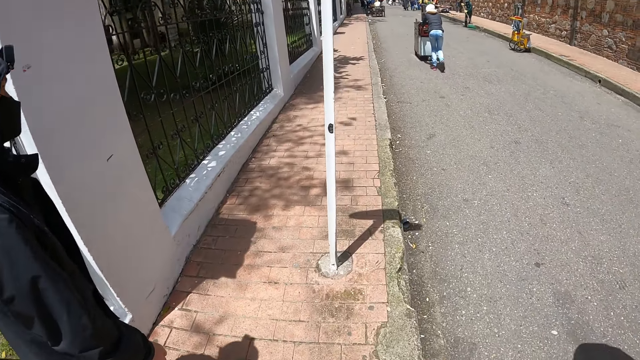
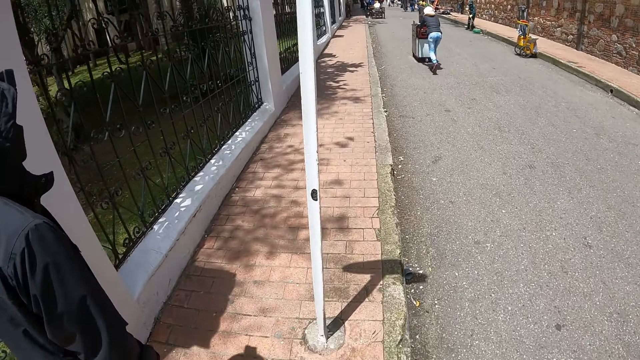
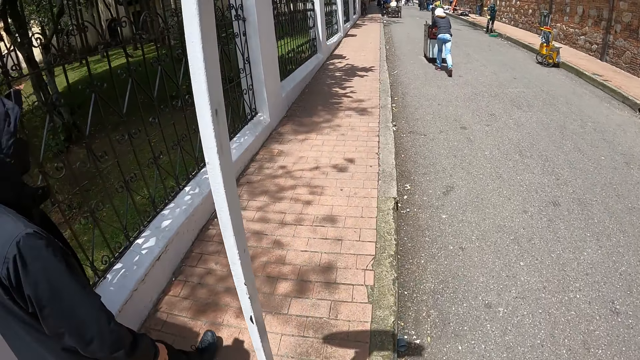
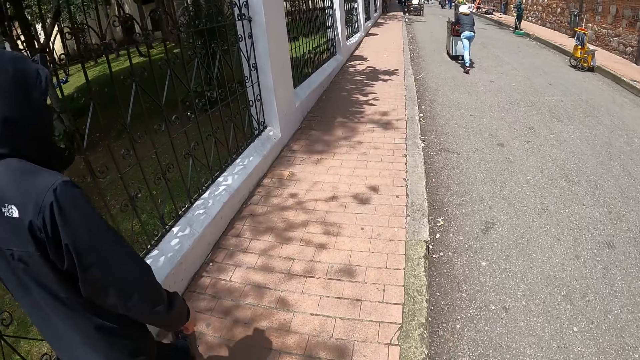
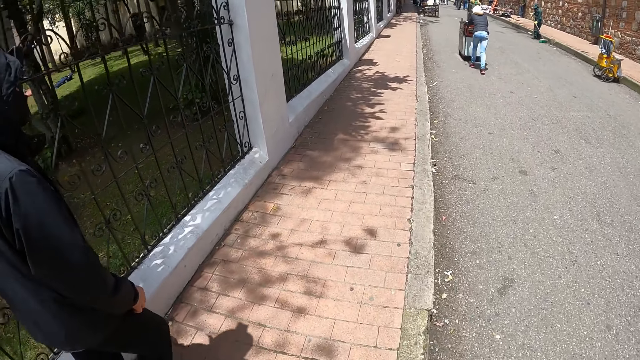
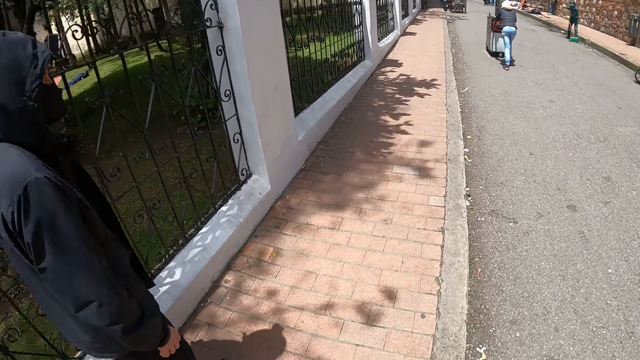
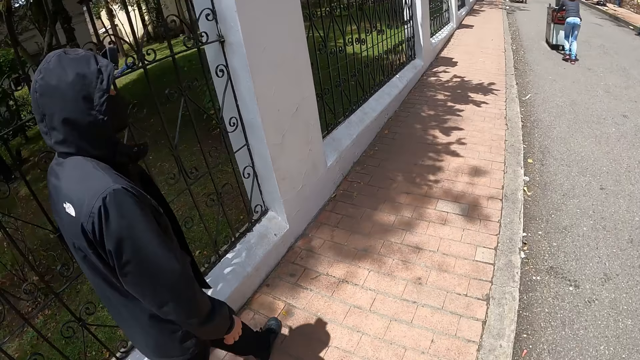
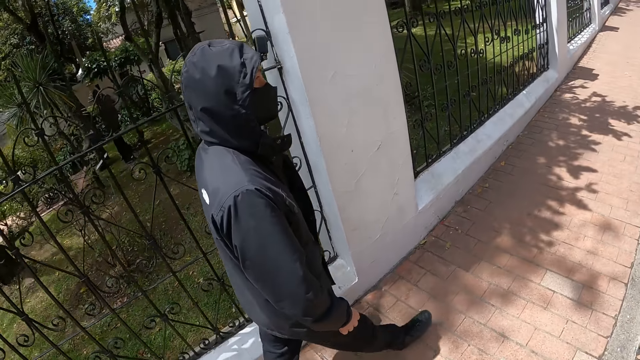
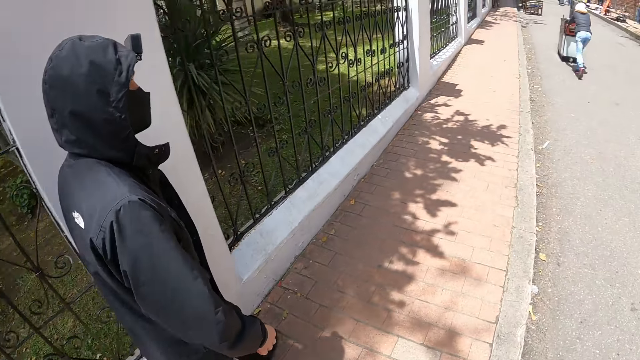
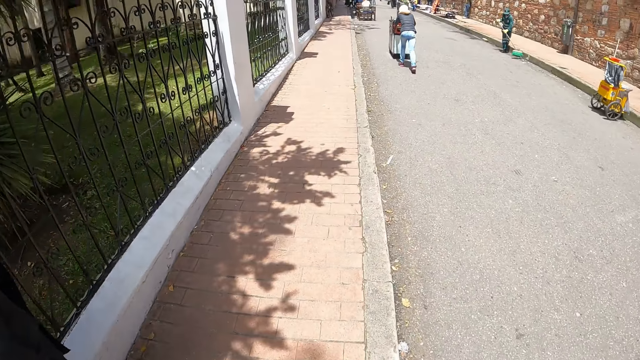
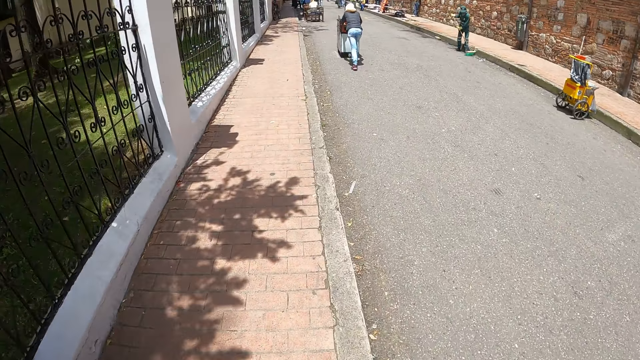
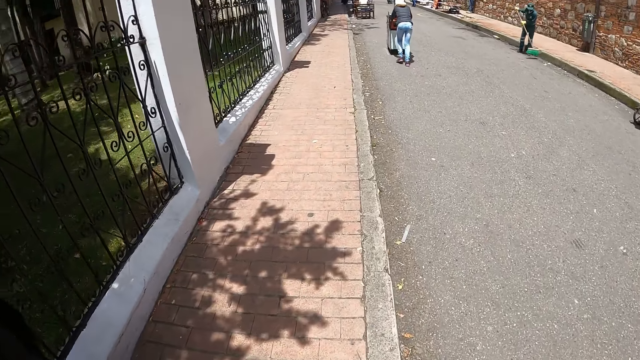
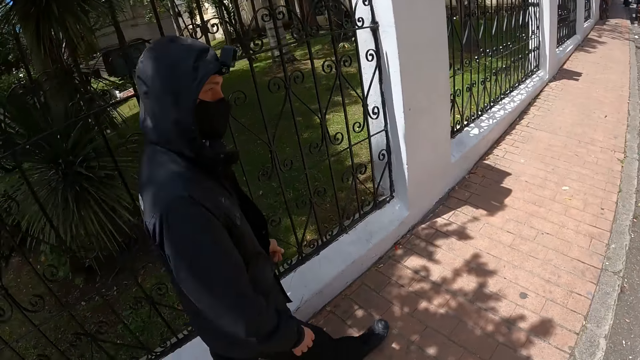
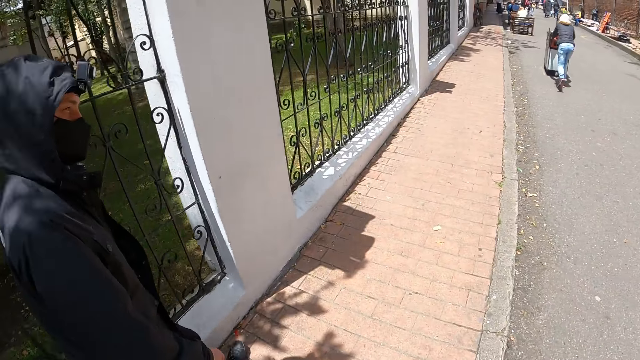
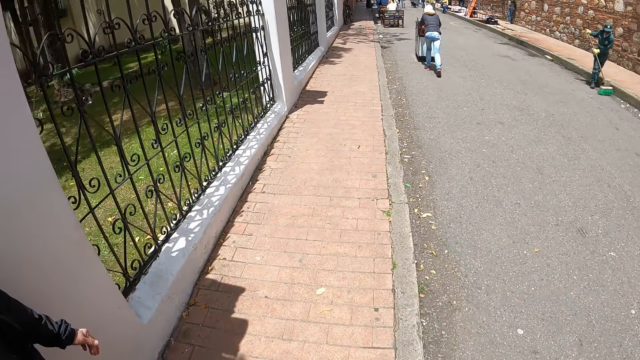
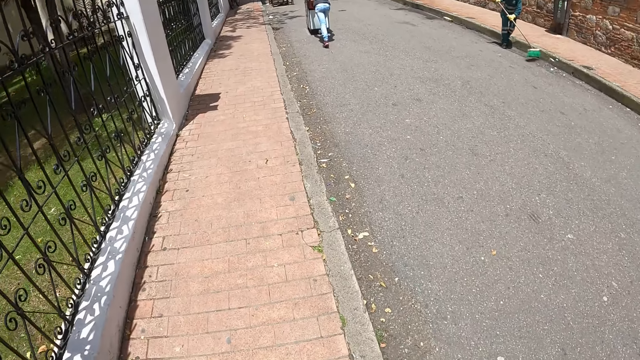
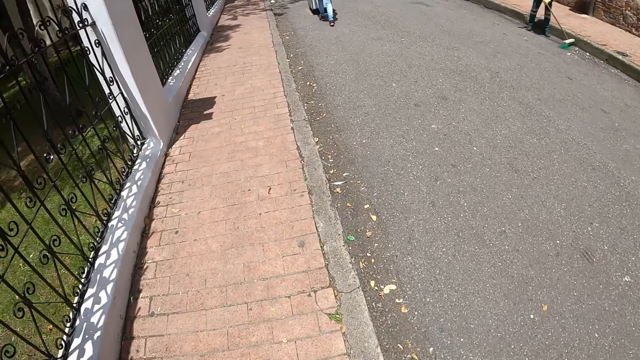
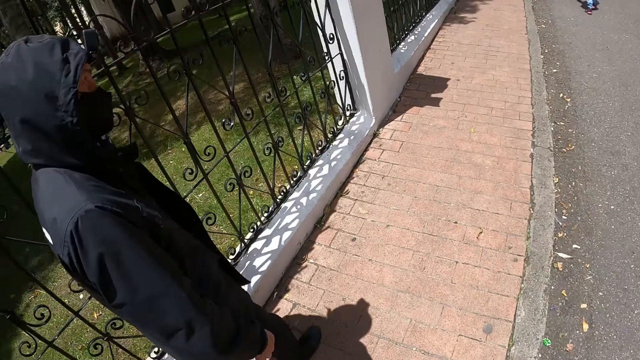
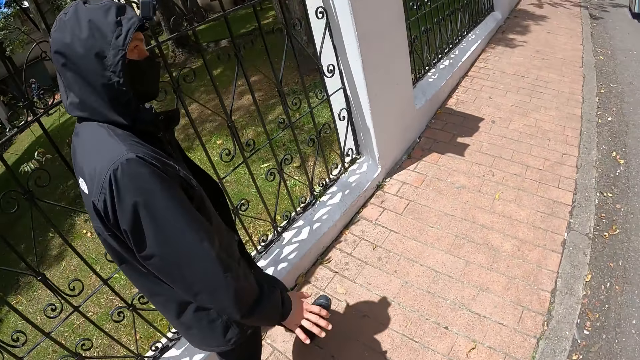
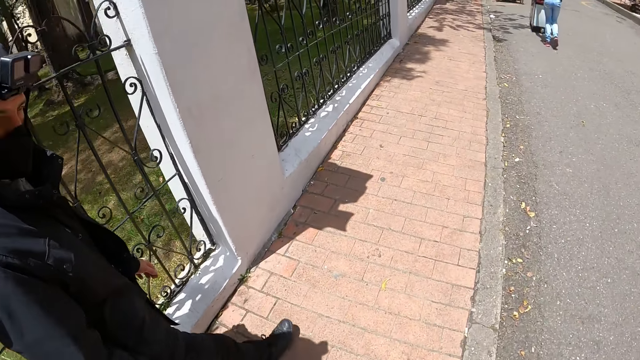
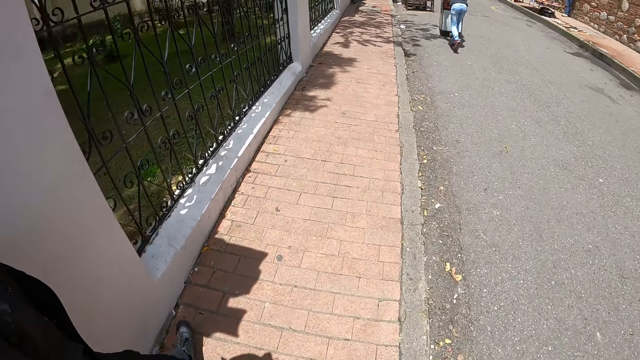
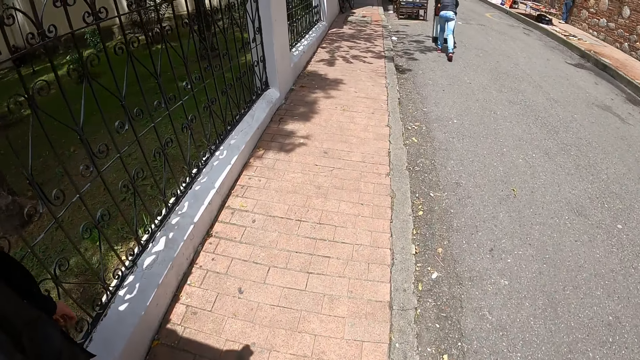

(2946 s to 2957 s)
A man walks around. The camera wearer walks around.

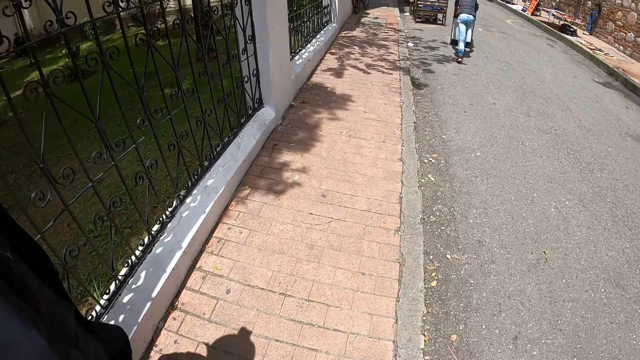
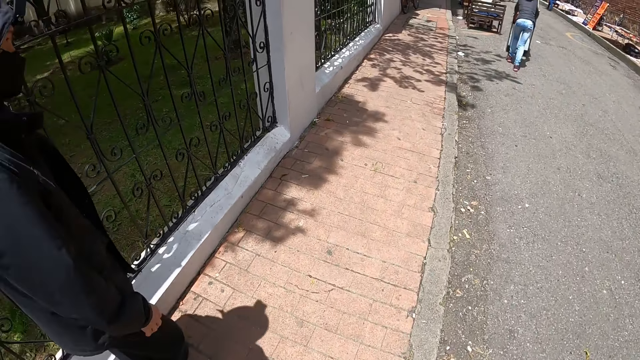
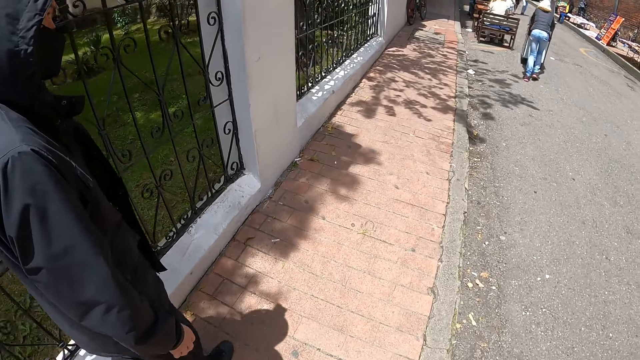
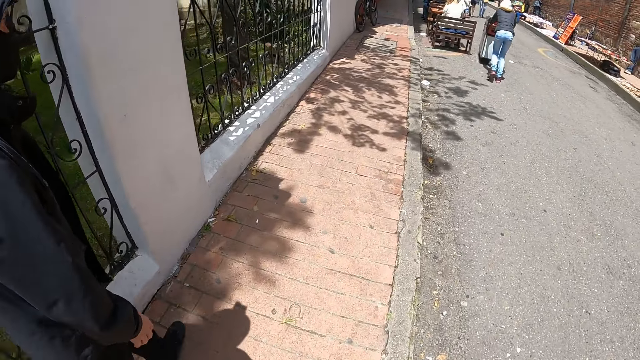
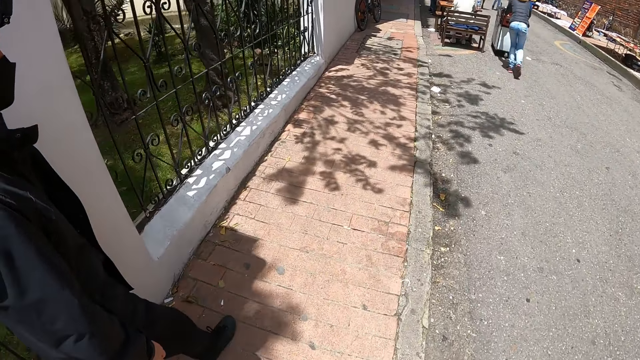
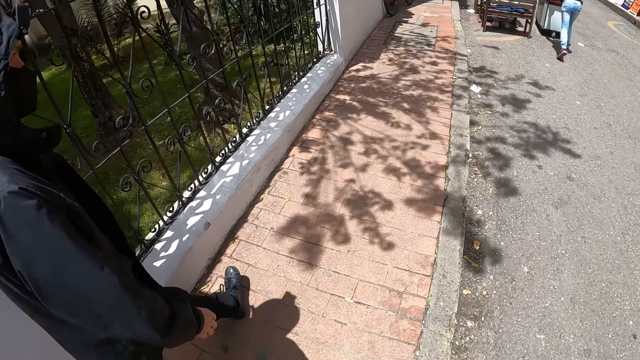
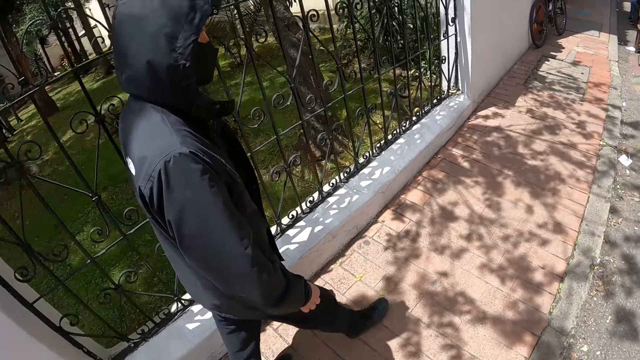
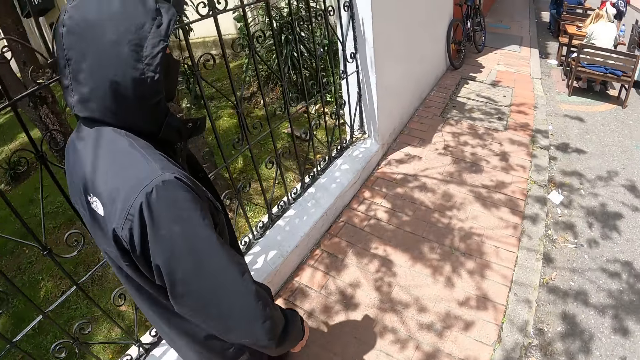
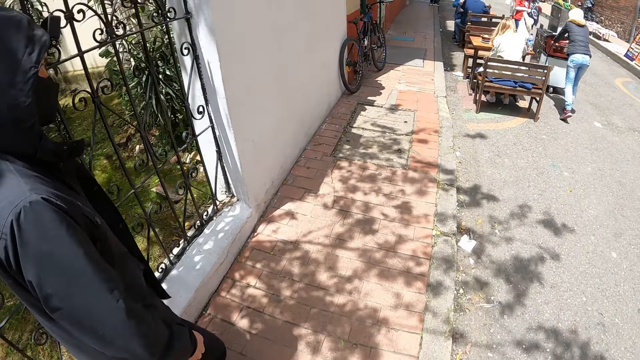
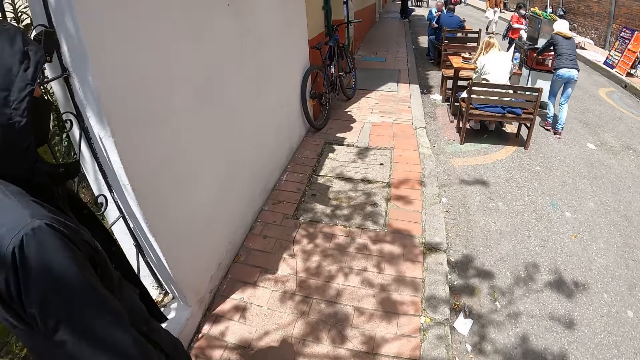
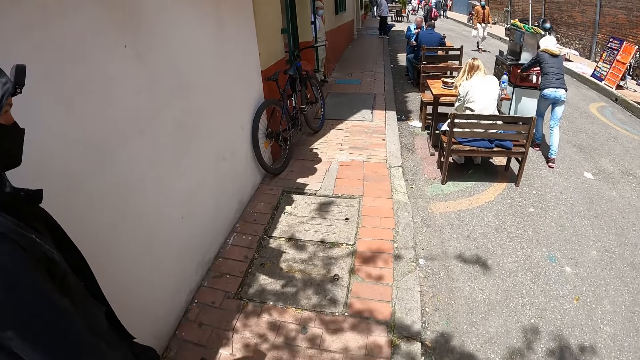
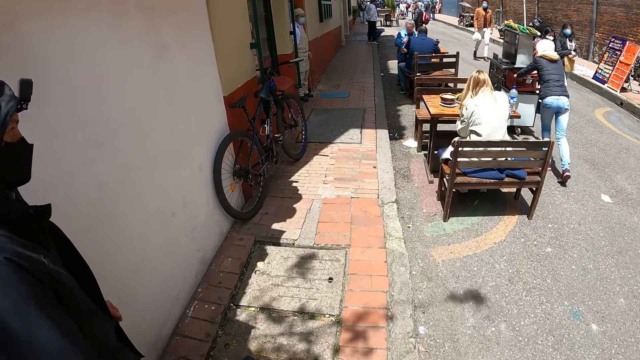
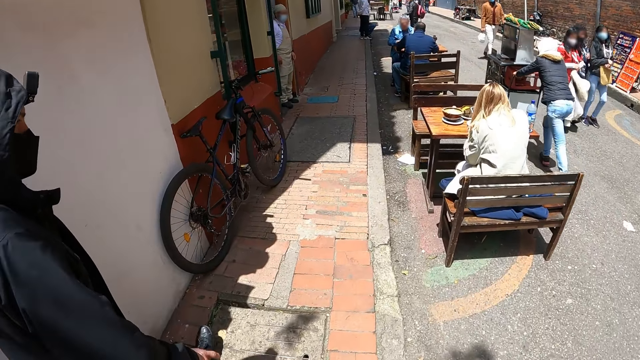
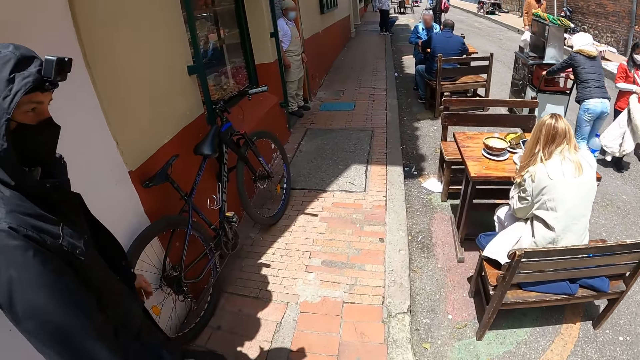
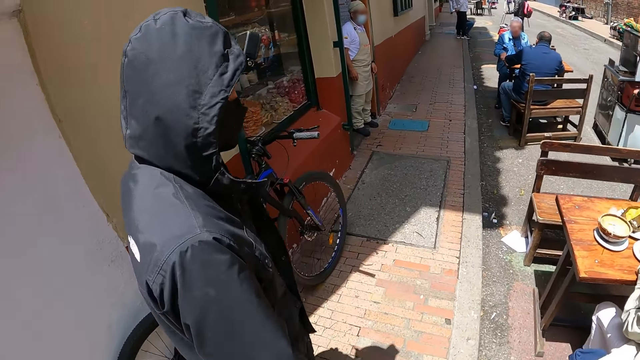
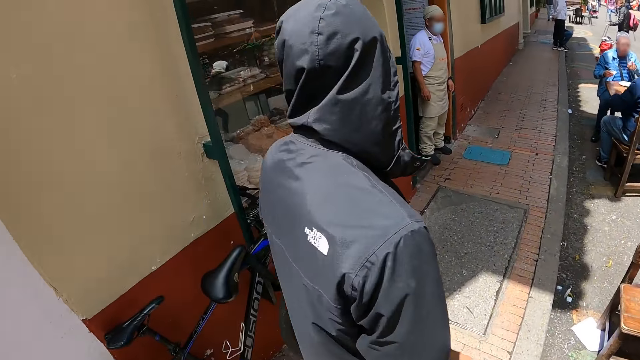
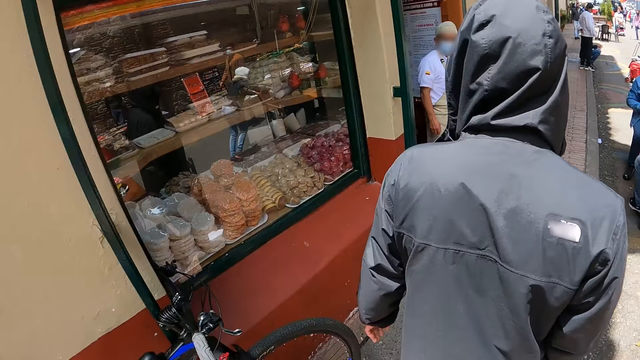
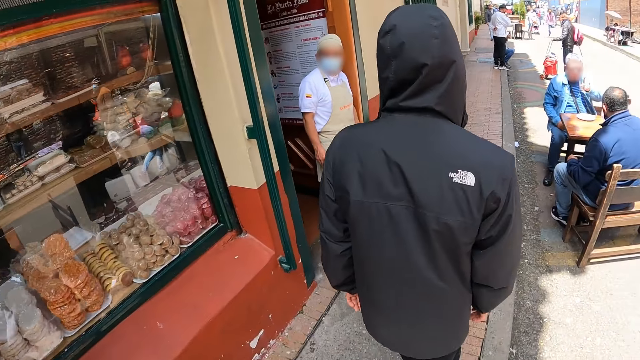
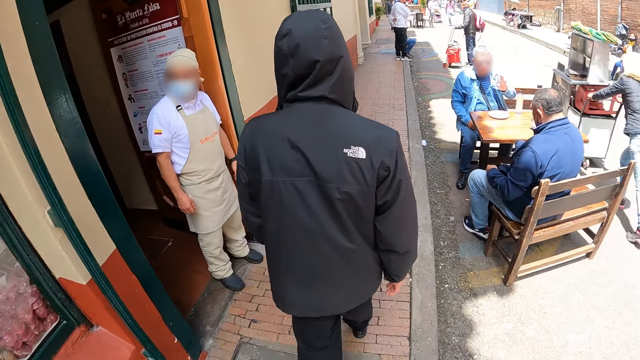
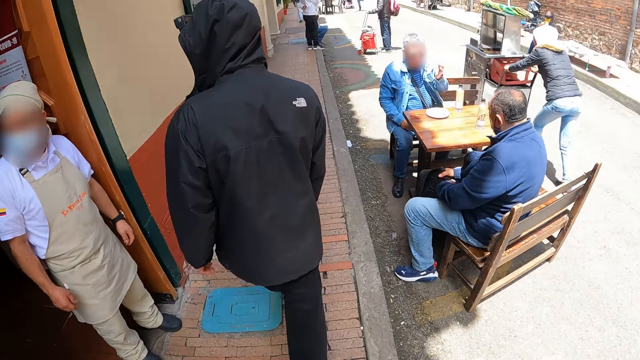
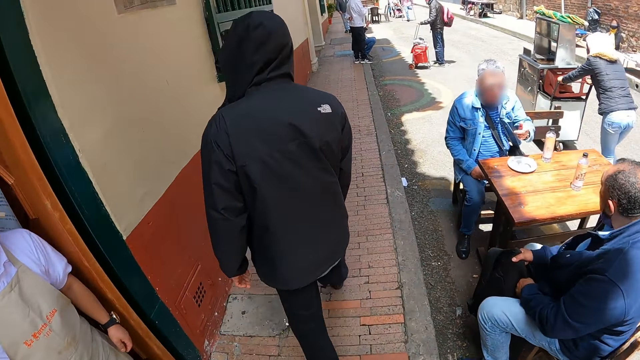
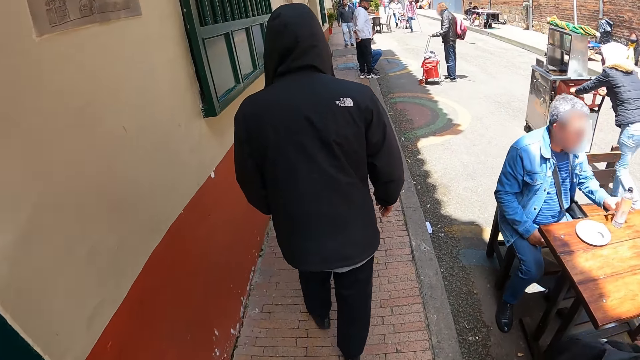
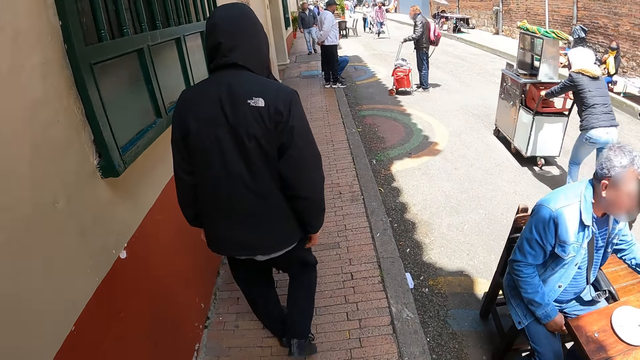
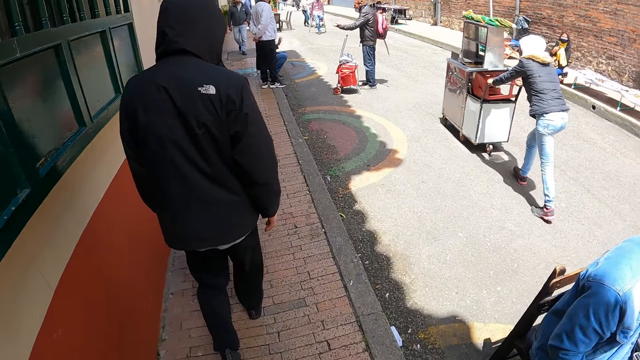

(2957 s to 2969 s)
A man walks around.
